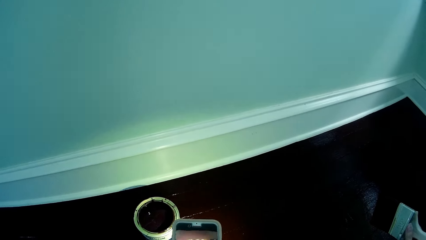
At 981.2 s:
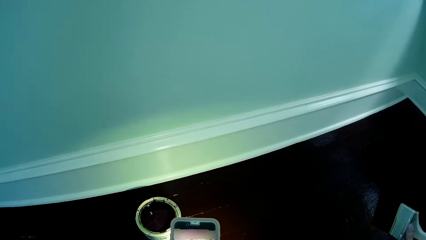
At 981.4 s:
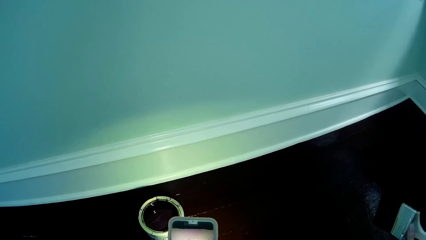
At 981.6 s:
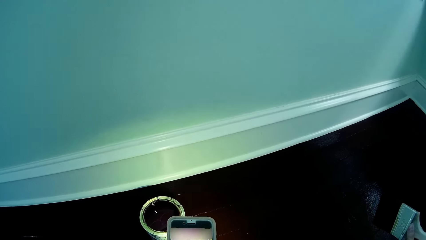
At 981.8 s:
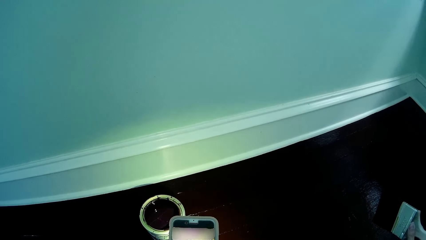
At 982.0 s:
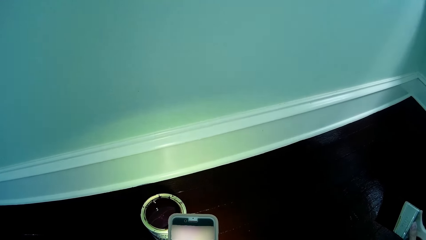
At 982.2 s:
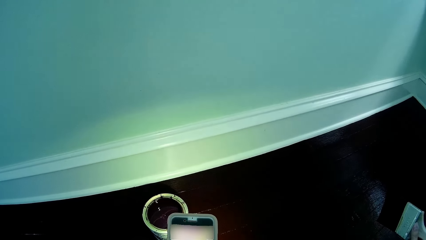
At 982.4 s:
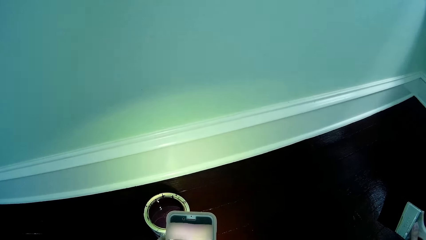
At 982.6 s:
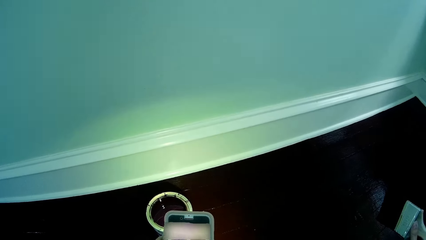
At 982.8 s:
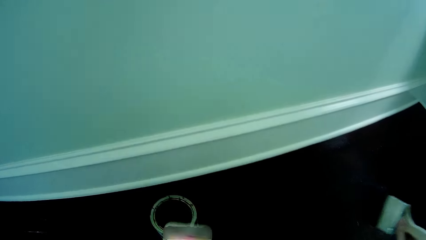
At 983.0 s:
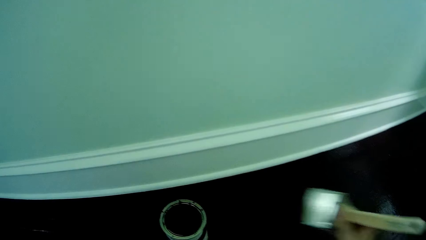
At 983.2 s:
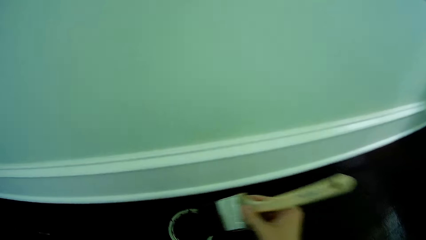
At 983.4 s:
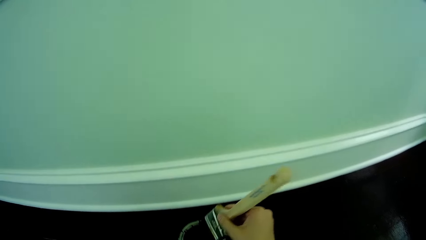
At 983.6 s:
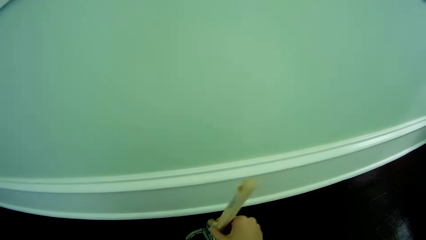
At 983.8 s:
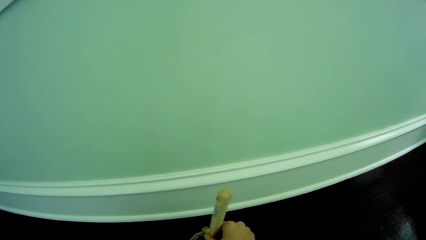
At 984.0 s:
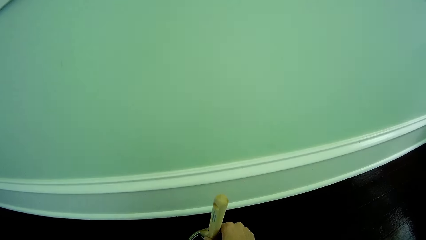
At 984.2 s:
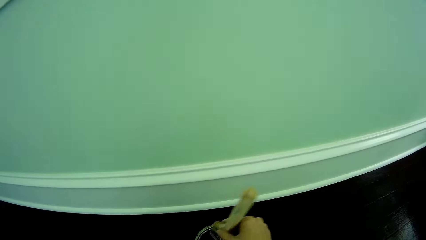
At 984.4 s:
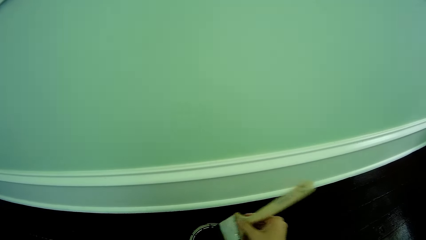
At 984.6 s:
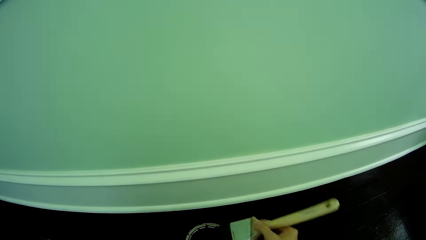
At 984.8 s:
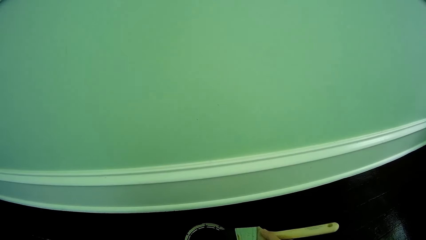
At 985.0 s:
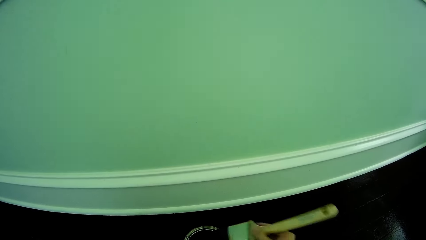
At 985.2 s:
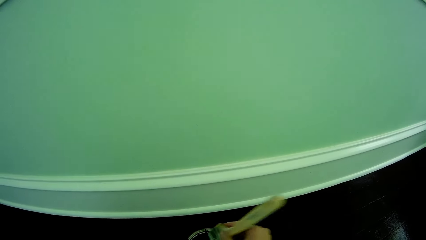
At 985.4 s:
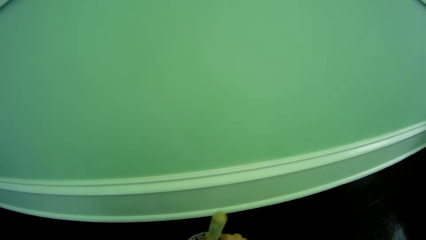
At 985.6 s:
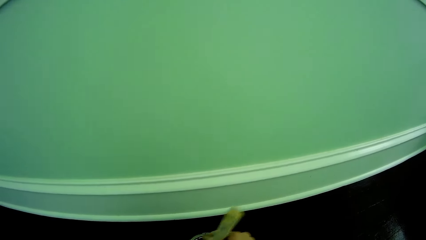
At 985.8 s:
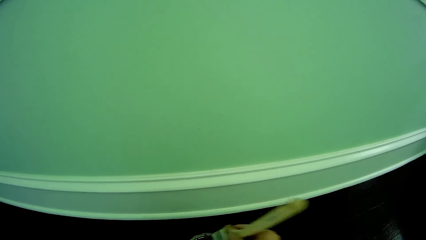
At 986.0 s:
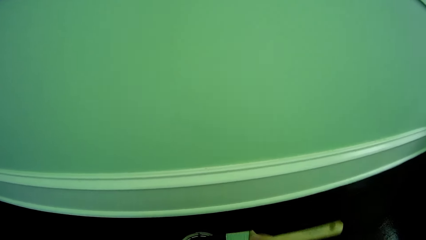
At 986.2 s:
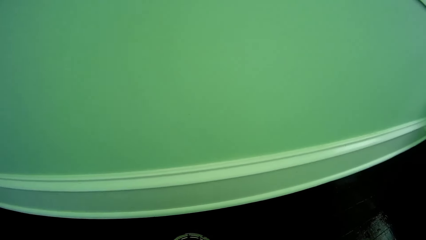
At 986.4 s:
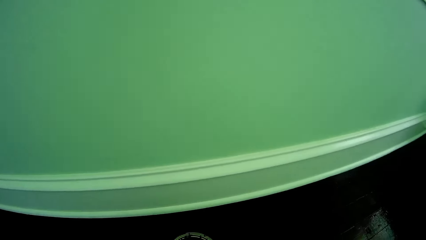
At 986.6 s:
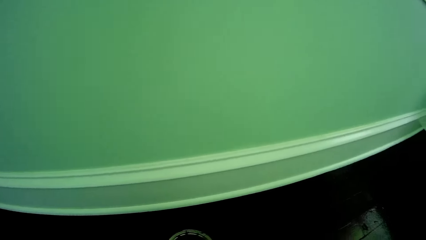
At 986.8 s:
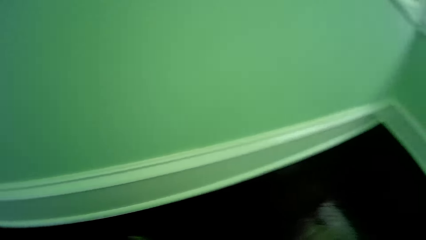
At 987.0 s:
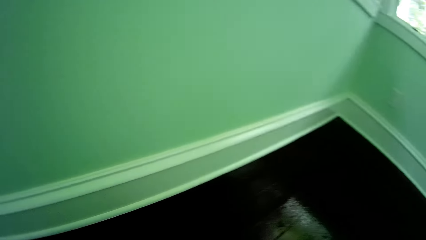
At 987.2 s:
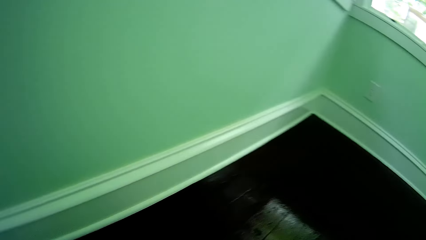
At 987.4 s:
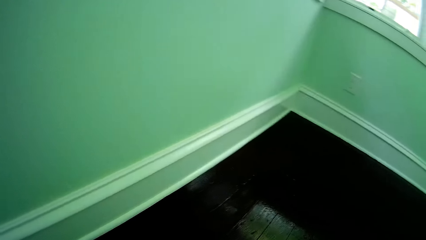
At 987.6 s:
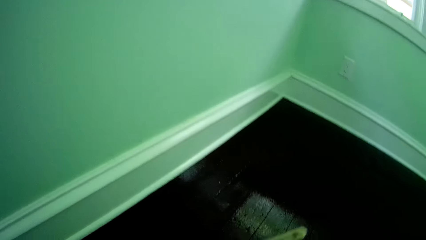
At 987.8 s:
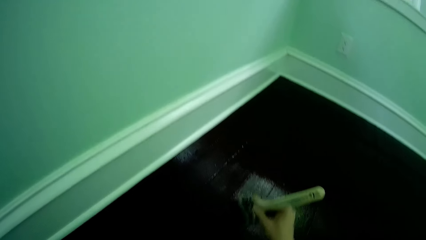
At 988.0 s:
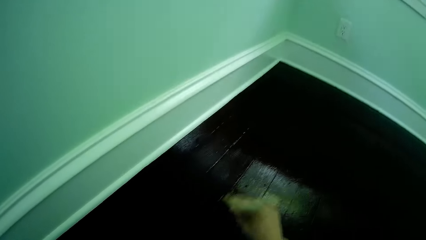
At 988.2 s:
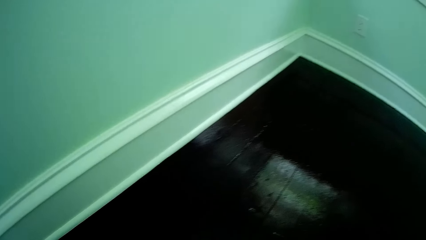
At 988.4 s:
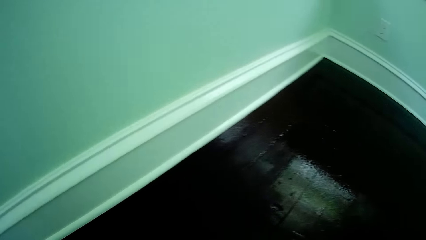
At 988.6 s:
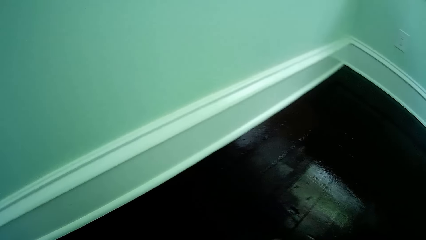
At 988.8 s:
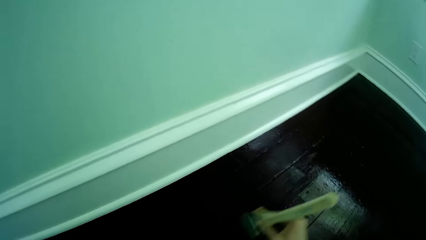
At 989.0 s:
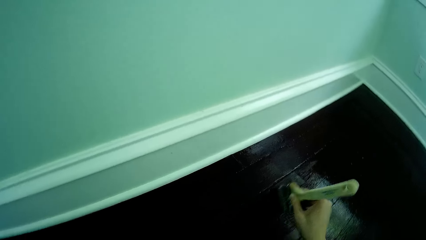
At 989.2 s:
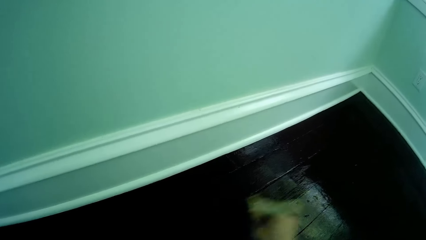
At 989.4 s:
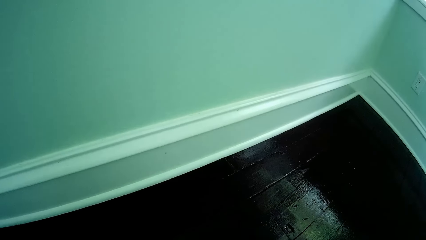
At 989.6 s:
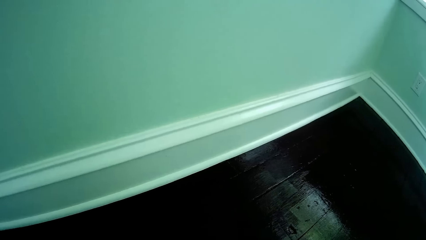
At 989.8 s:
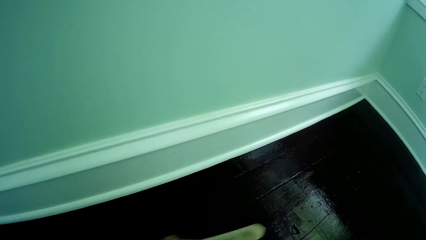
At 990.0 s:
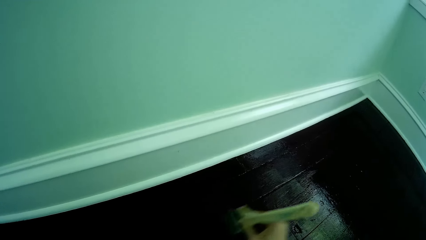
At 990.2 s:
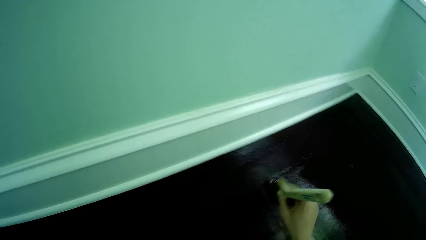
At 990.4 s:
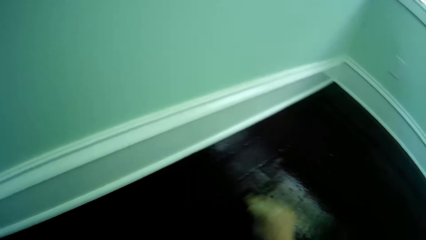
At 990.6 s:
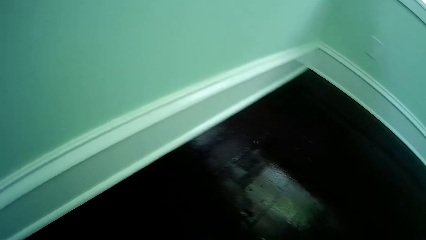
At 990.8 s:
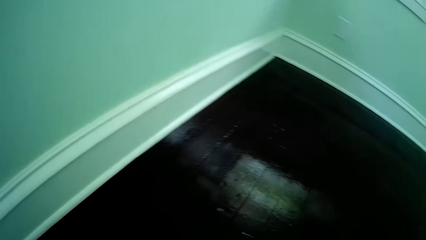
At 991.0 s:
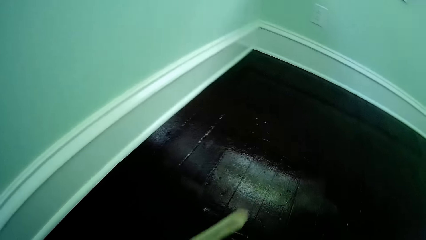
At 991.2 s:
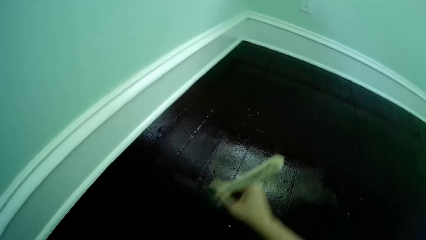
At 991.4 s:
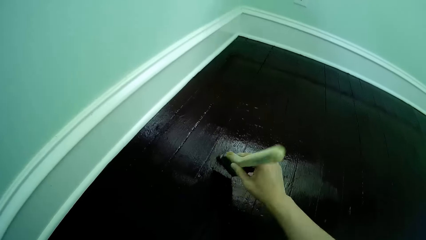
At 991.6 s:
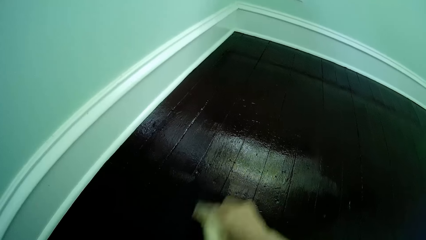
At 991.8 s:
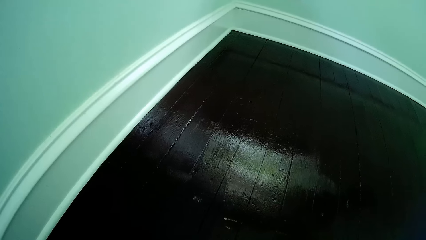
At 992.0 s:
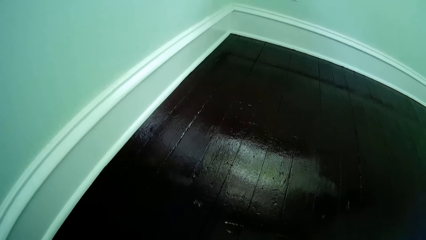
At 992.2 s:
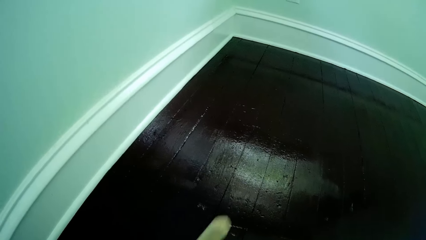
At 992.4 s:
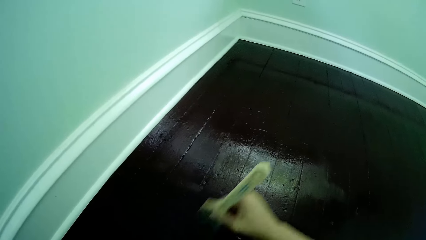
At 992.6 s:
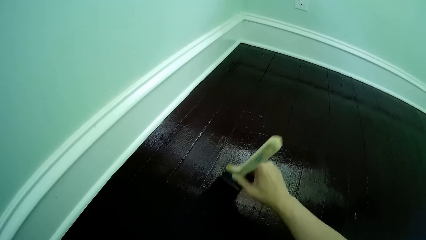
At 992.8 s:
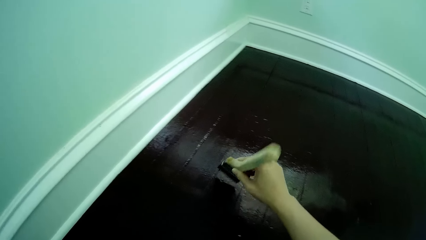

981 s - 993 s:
The camera wearer dips the paint brush in the paint can with her right hand. She paints the floor with the paint brush in her right hand.

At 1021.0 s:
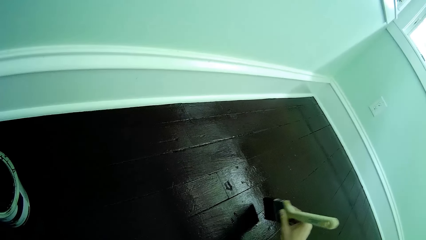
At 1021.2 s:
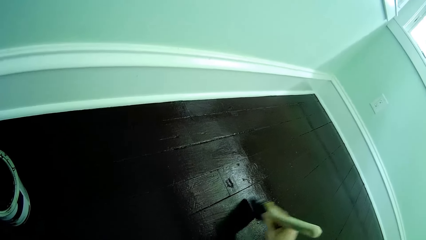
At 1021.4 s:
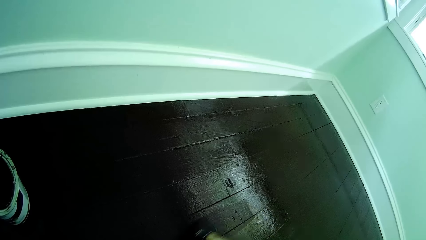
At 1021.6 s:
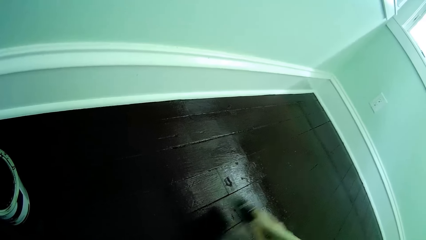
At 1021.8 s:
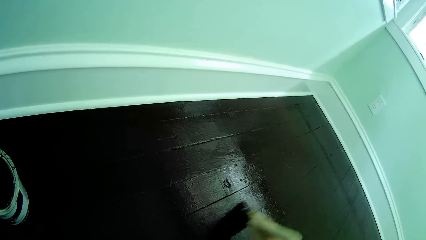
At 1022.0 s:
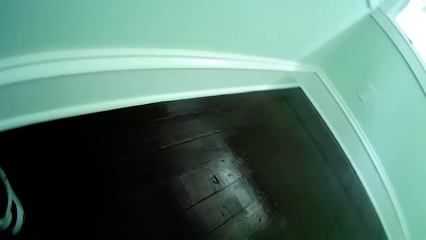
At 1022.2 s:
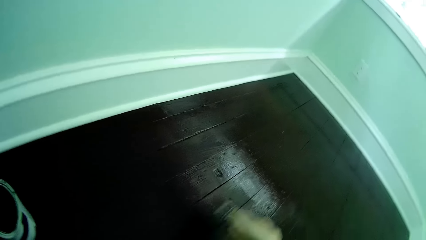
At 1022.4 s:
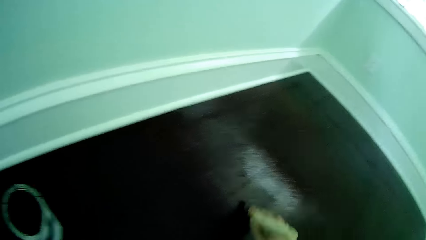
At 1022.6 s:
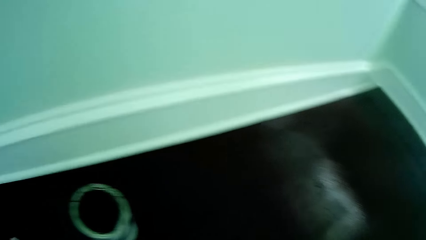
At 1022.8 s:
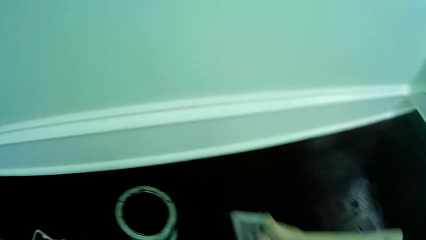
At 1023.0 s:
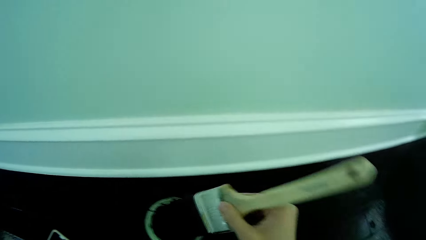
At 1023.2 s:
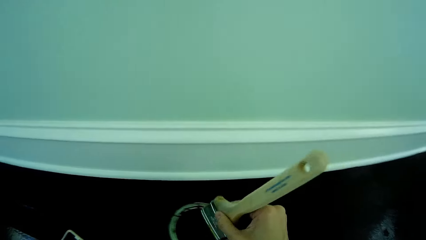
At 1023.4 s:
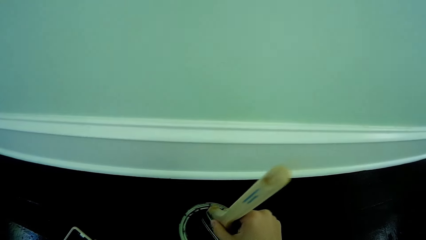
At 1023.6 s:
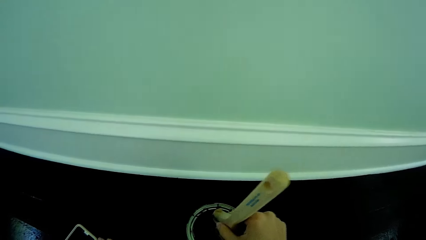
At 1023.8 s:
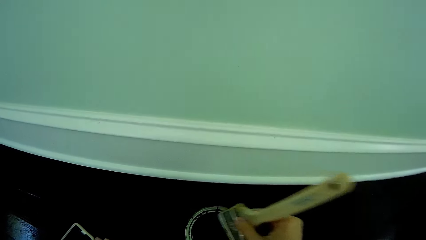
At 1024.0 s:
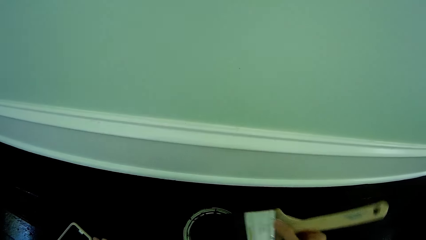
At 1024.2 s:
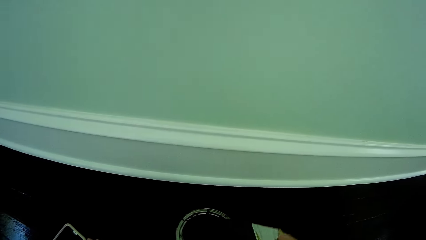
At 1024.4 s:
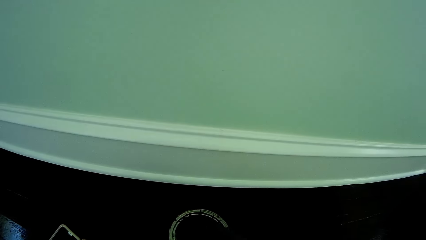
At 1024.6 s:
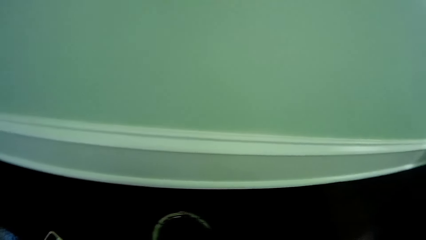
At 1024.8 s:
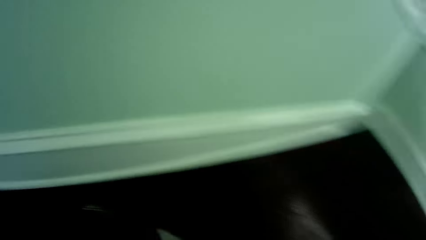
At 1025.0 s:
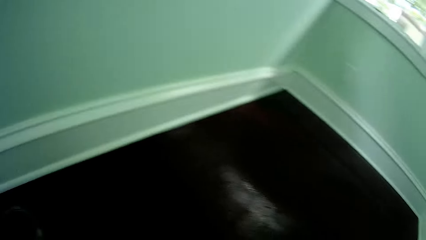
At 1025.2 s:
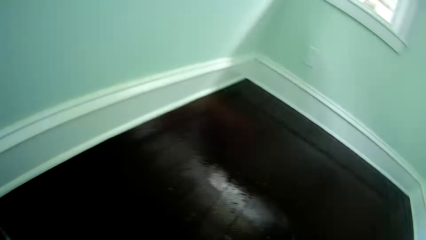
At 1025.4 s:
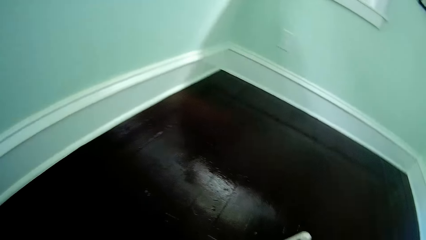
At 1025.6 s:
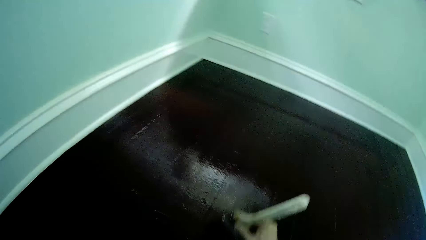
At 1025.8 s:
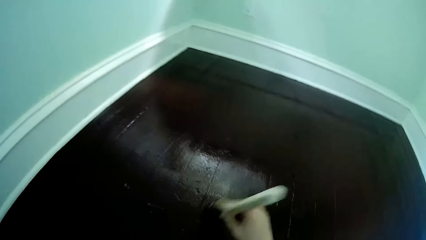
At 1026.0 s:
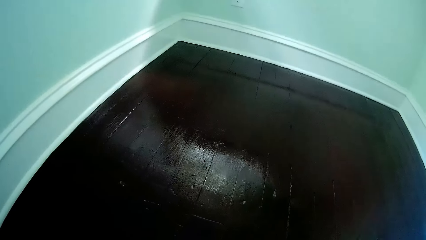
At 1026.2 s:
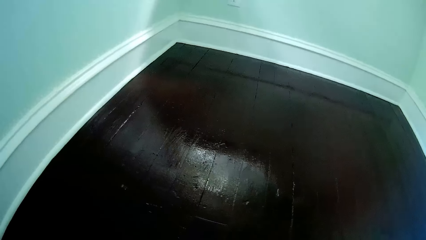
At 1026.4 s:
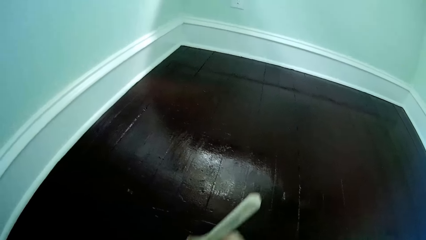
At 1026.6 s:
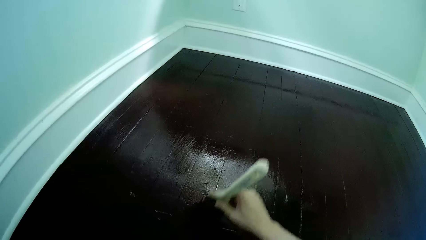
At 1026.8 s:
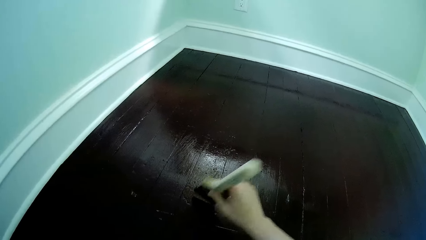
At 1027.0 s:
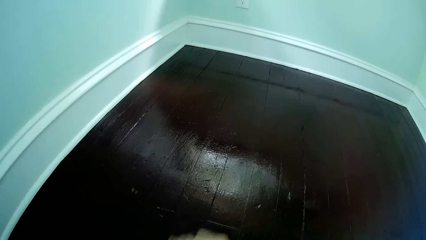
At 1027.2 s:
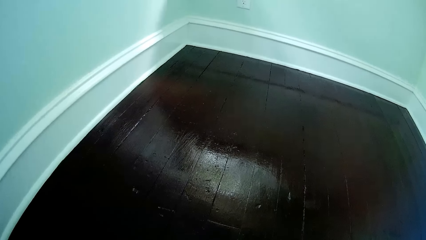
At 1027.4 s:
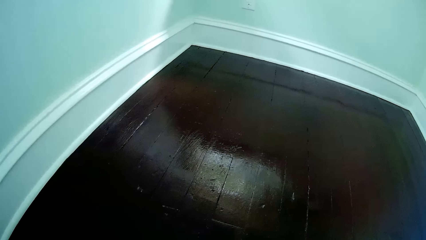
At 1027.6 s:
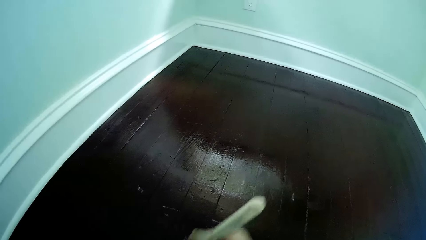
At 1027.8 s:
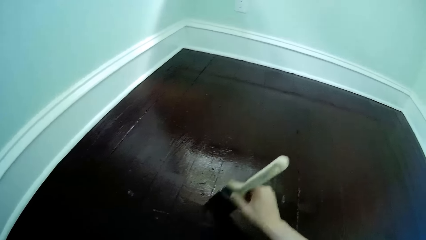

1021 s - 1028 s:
The camera wearer dips the paint brush in the paint can with her right hand. She paints the floor with the paint brush in her right hand.
